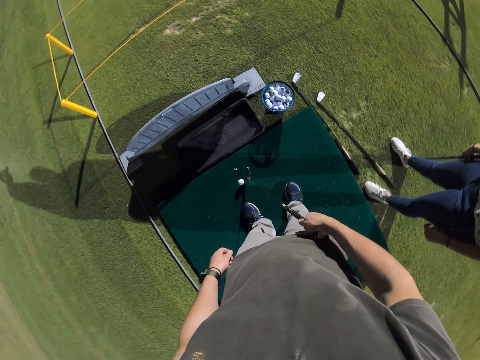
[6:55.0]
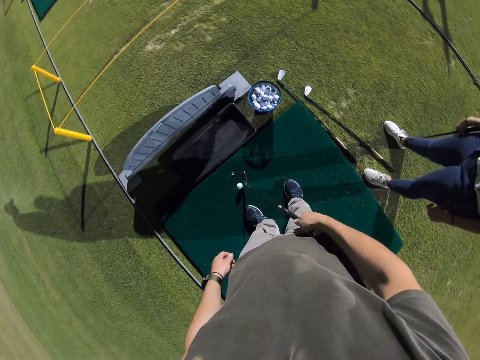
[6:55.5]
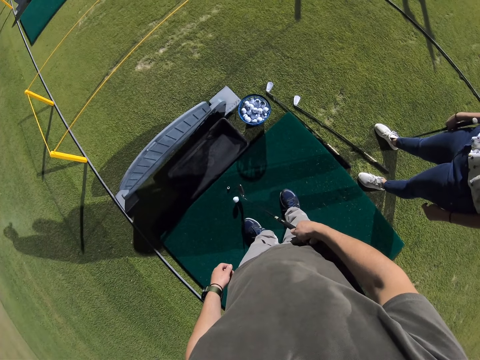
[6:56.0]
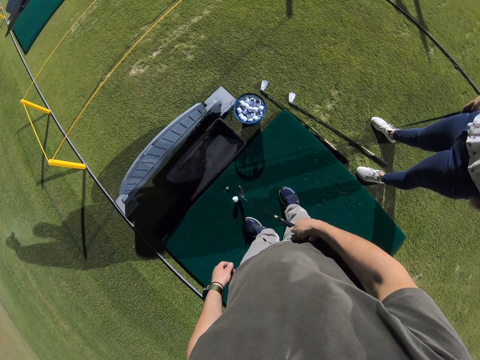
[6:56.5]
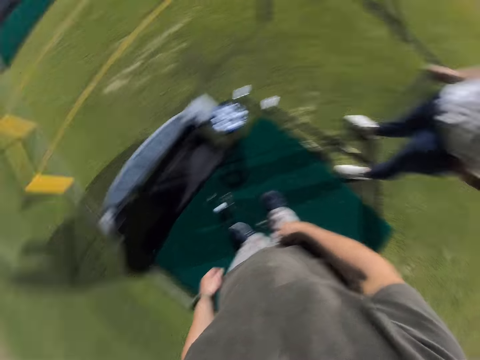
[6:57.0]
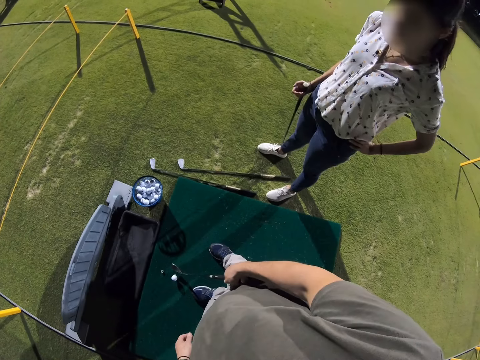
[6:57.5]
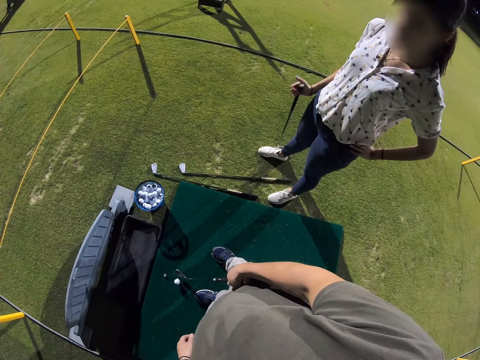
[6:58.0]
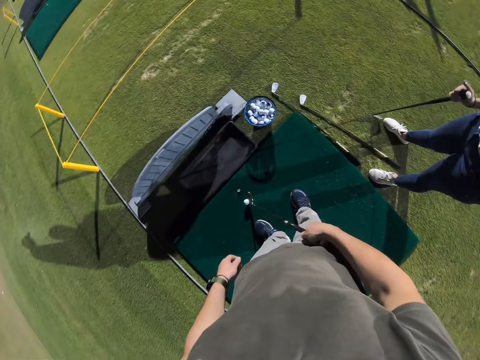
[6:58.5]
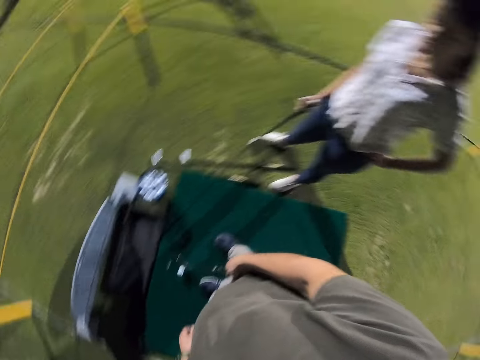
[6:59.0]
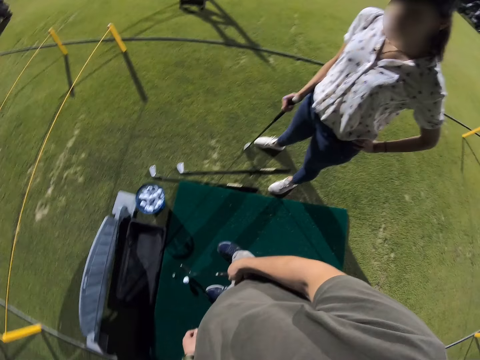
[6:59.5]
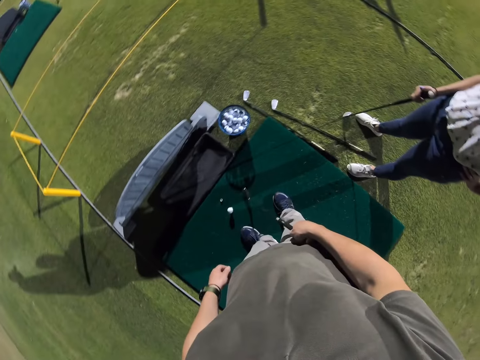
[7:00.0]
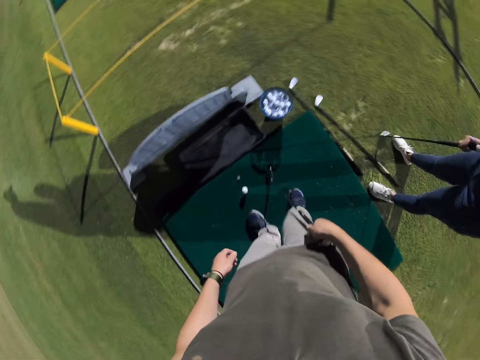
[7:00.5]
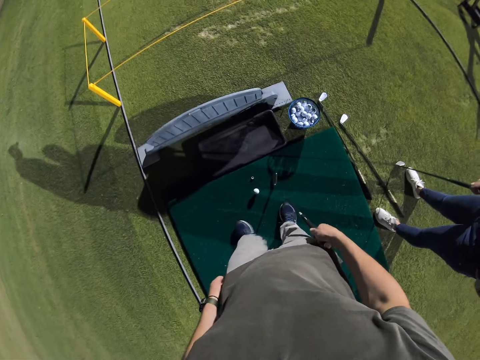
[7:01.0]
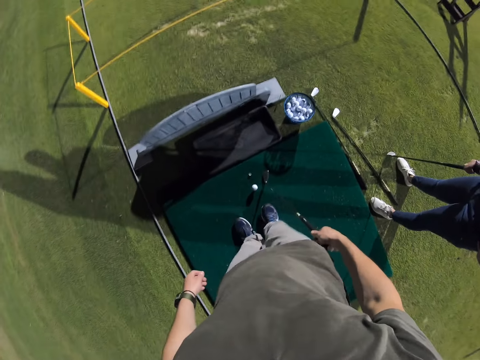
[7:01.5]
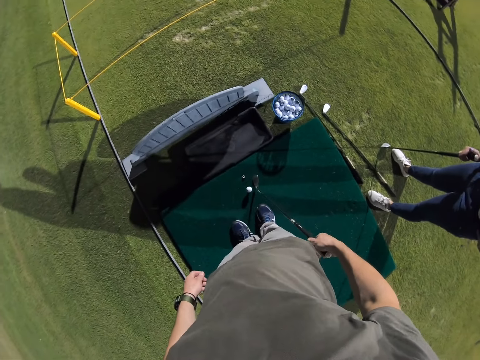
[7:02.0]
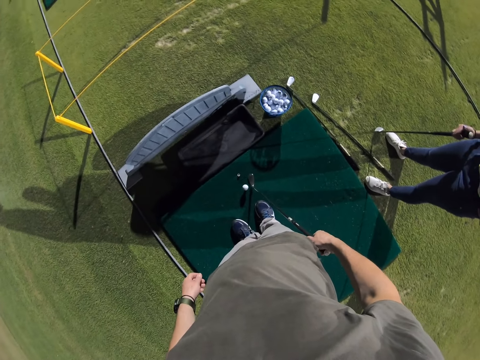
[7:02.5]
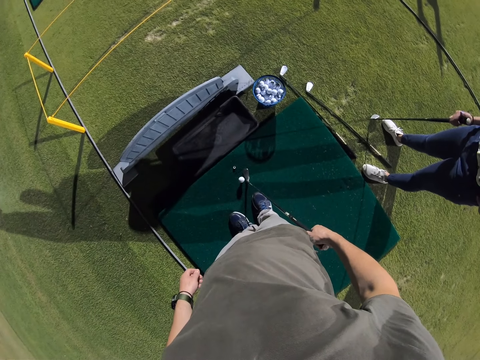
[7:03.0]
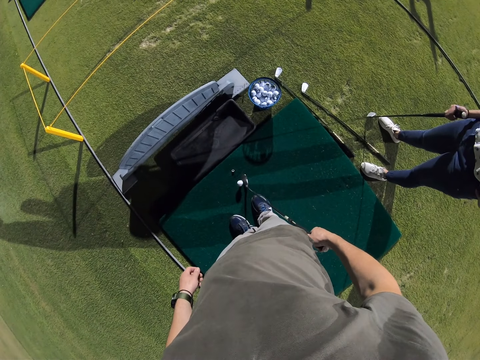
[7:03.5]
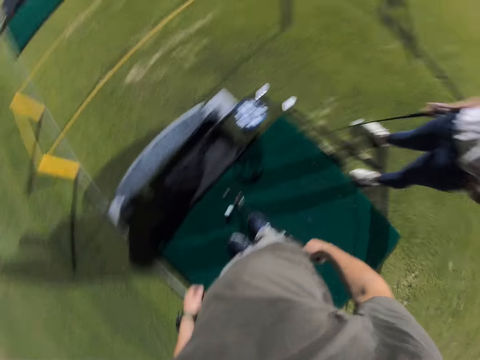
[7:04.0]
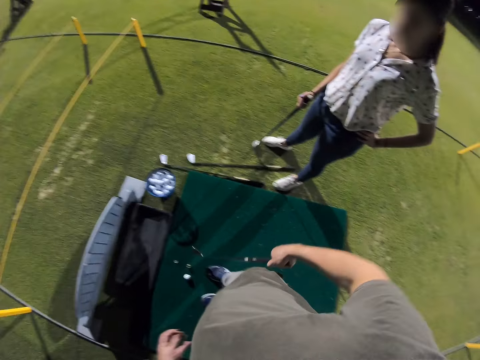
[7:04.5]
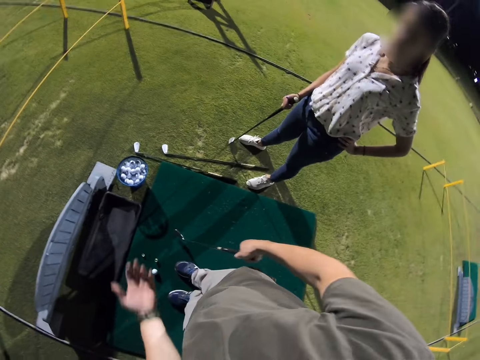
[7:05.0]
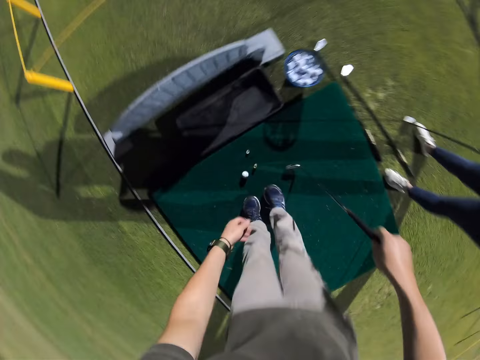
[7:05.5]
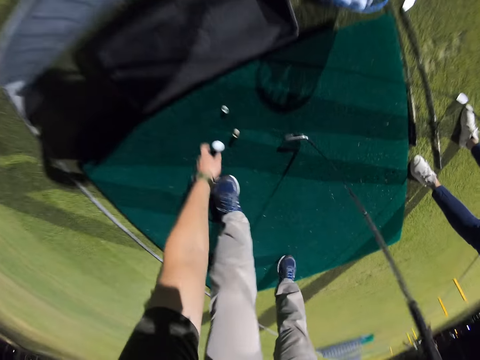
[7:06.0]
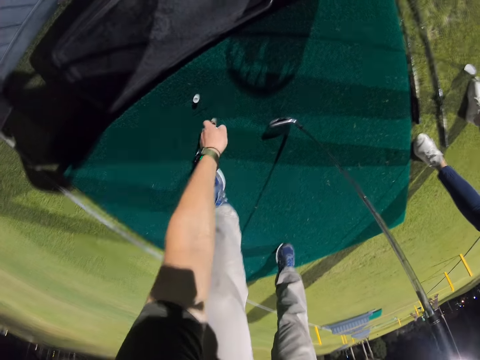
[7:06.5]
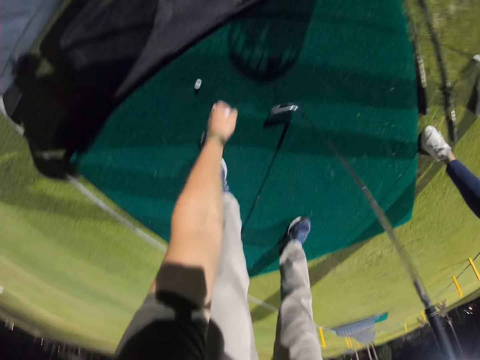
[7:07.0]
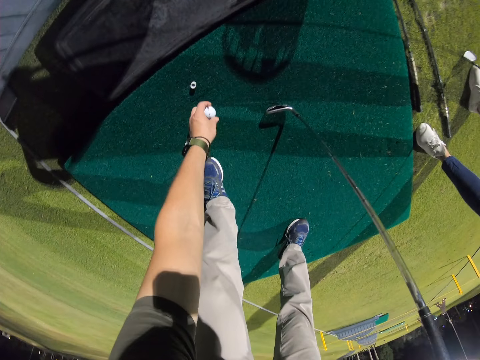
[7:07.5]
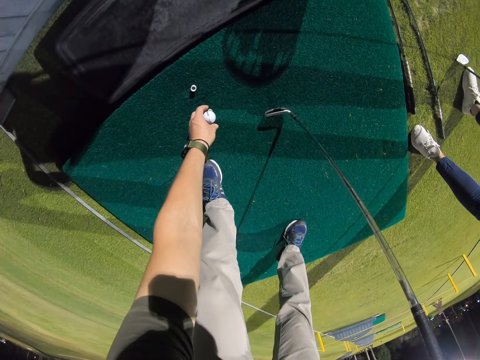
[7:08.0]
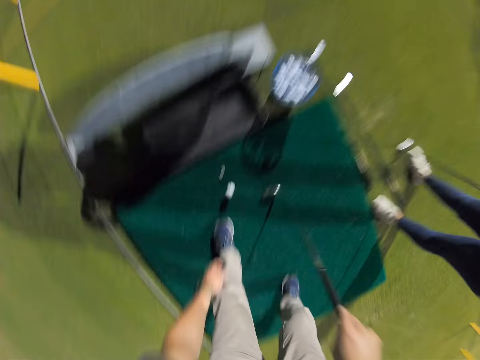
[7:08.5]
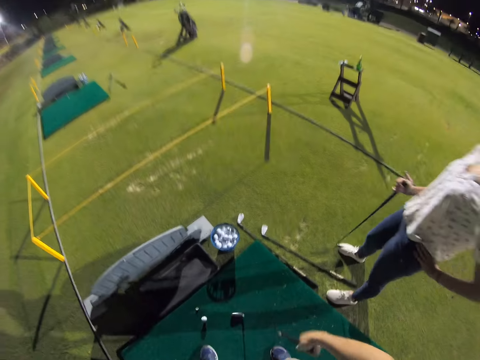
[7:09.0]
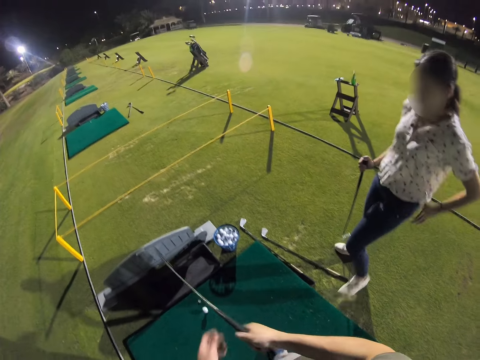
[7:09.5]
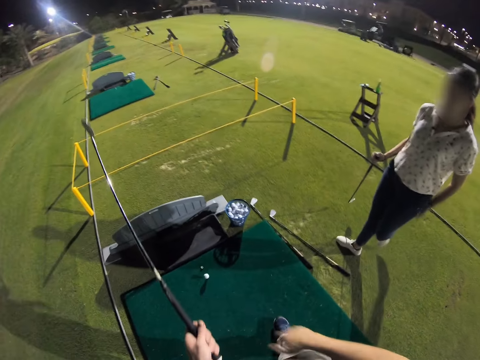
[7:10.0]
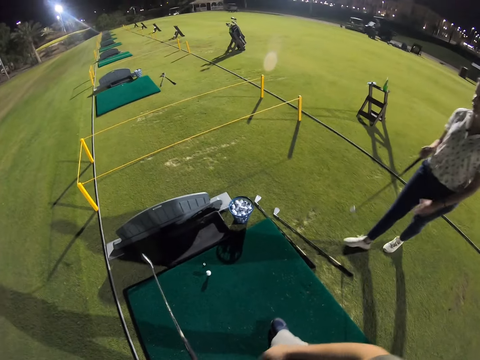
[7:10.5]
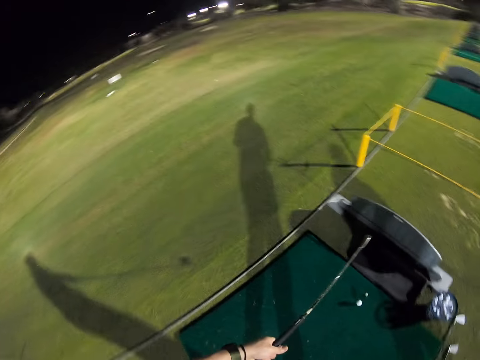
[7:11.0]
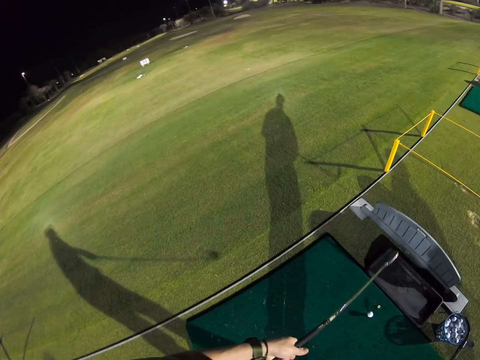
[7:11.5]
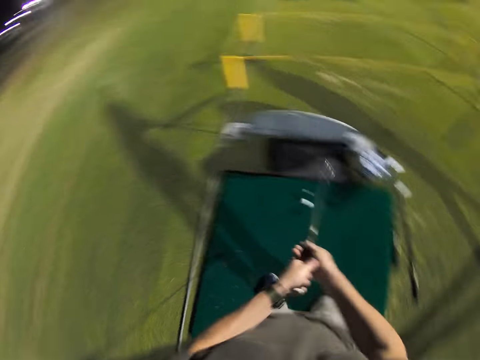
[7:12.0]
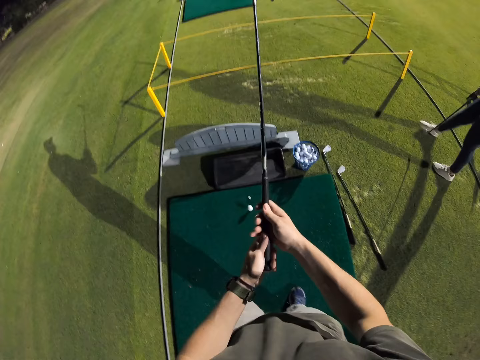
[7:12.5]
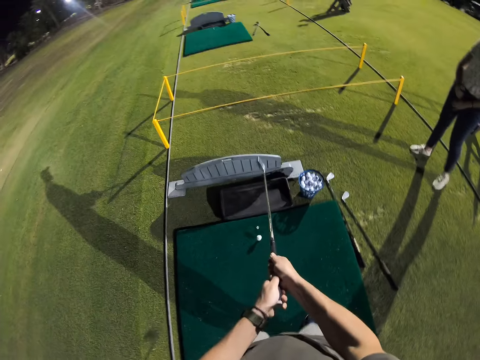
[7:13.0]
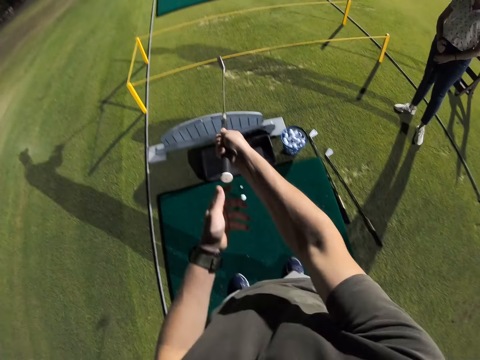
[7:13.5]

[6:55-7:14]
A woman holds her waist. The camera wearer rotates the camera. They move a golf ball with a putter. They rotate the camera. They pick up the golf ball. They put the golf ball on a golf ball stand. They rotate the camera.

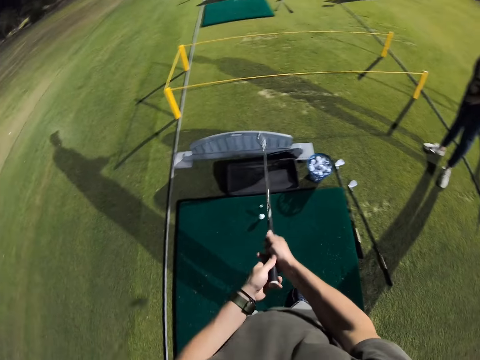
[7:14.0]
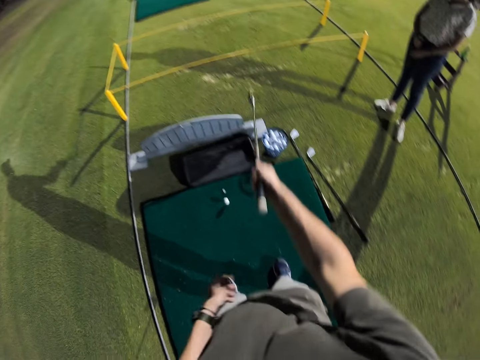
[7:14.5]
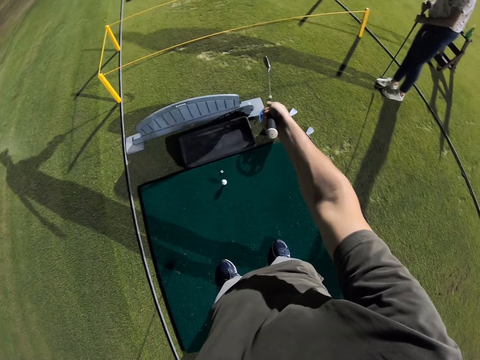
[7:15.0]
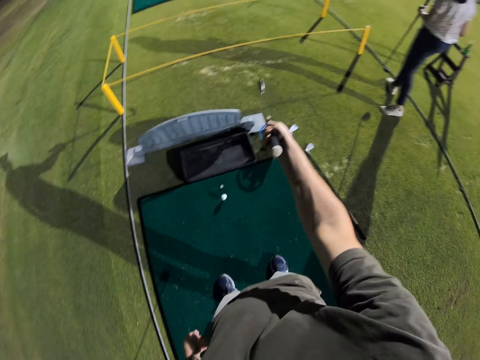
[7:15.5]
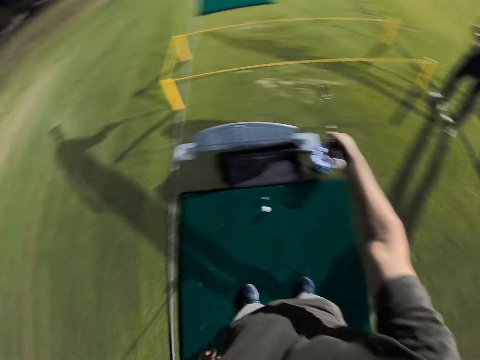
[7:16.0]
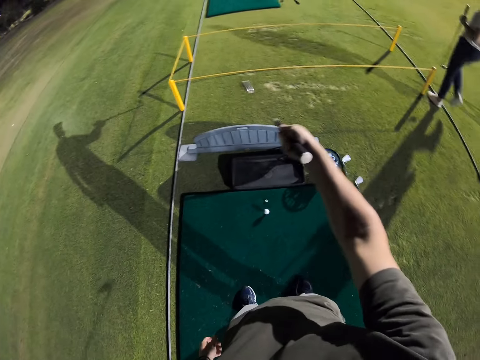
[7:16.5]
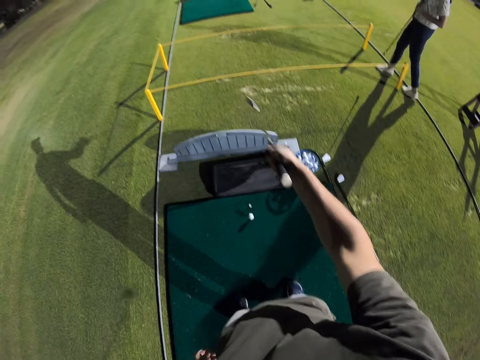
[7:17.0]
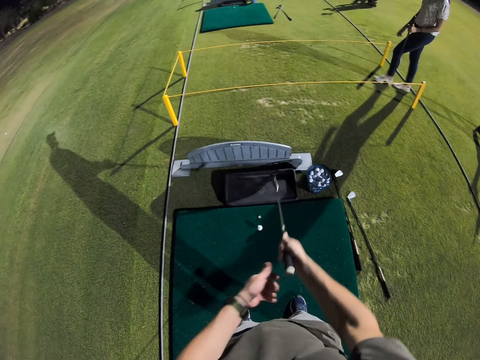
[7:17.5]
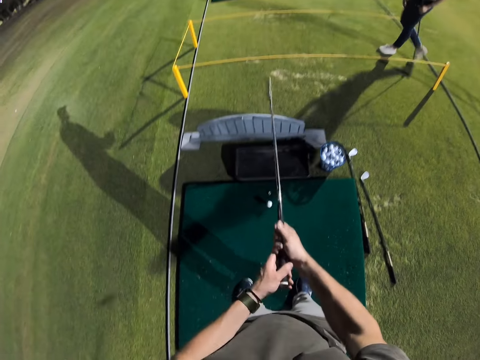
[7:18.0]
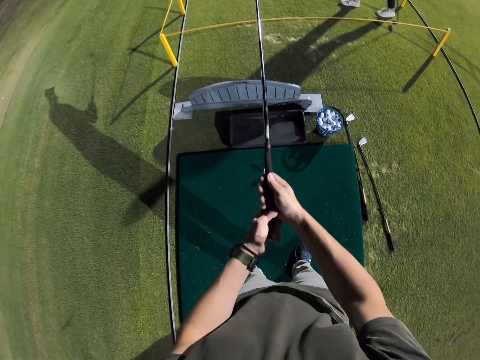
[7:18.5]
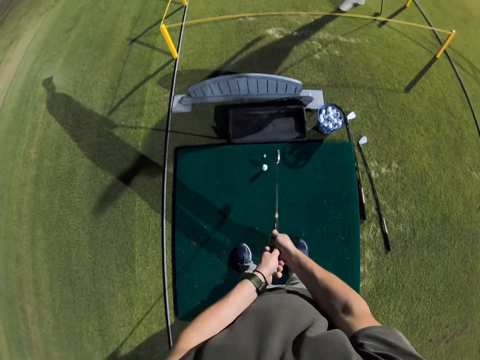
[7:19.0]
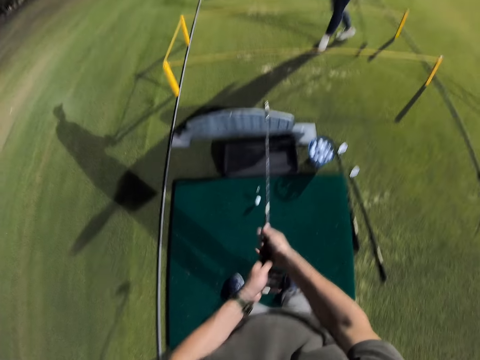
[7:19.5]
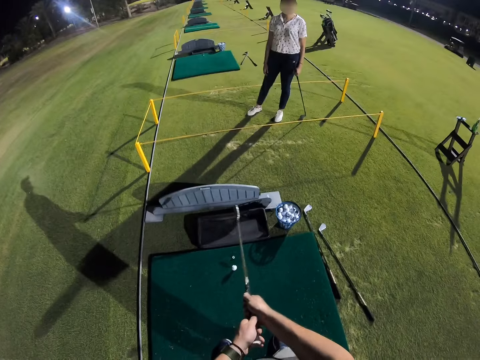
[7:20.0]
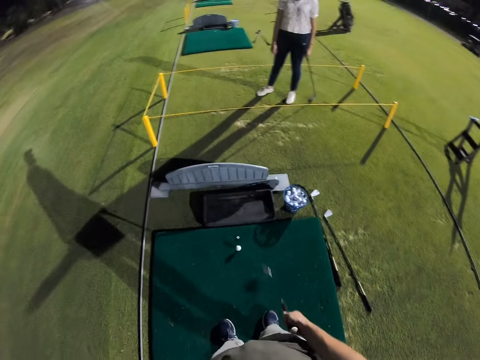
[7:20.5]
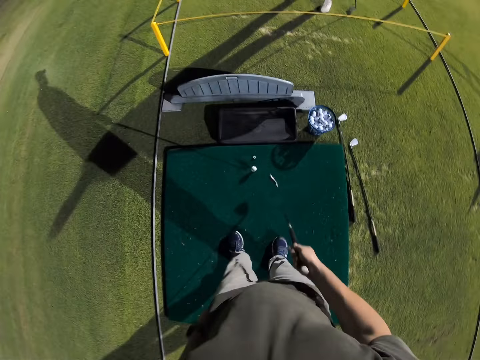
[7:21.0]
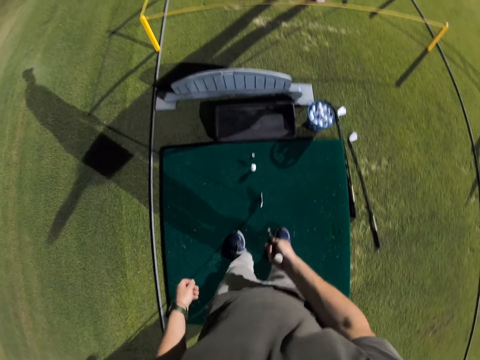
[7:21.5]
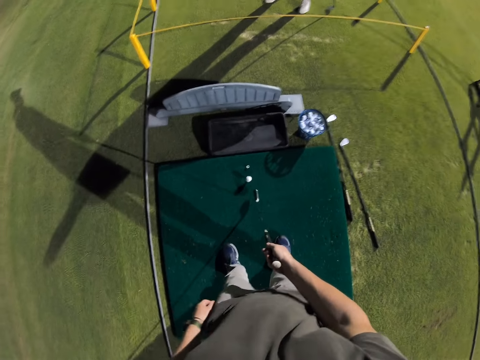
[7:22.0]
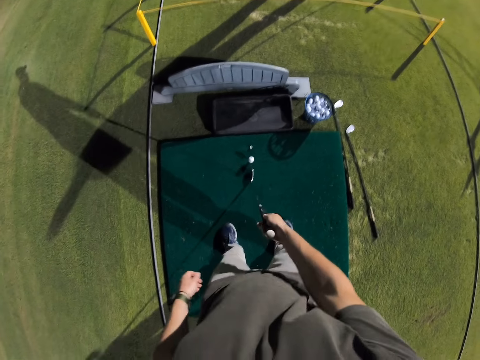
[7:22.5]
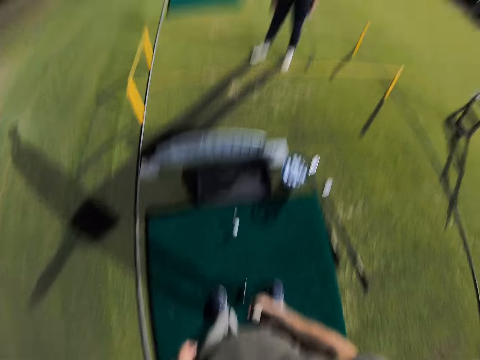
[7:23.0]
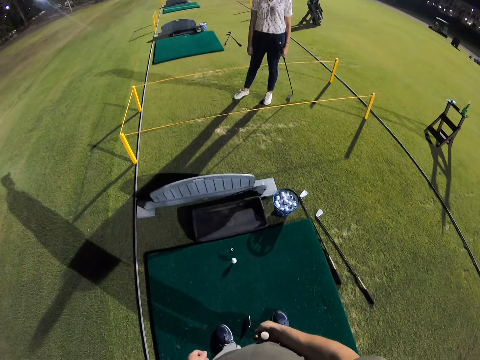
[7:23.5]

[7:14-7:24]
The camera wearer points a golf stick. A woman walks.
